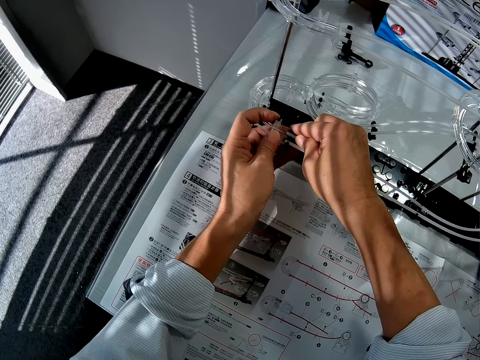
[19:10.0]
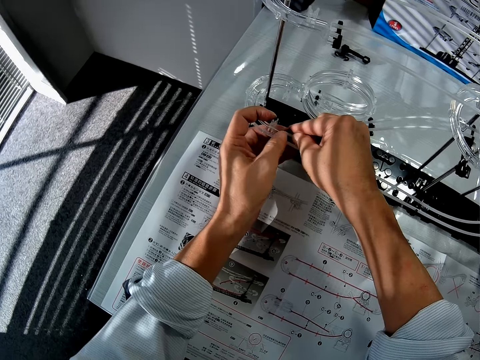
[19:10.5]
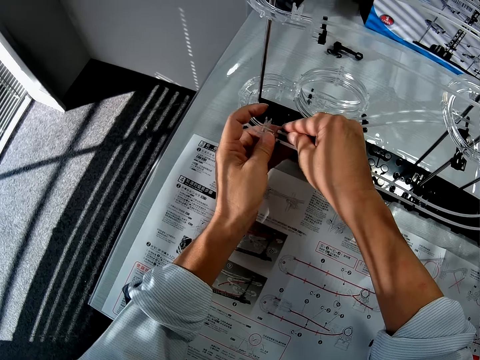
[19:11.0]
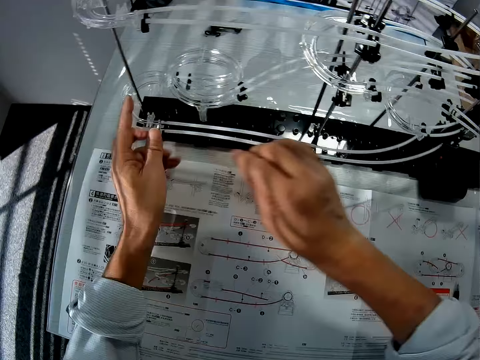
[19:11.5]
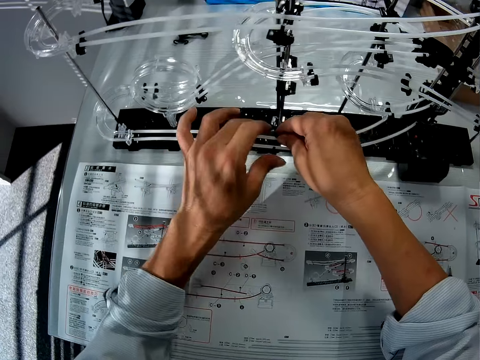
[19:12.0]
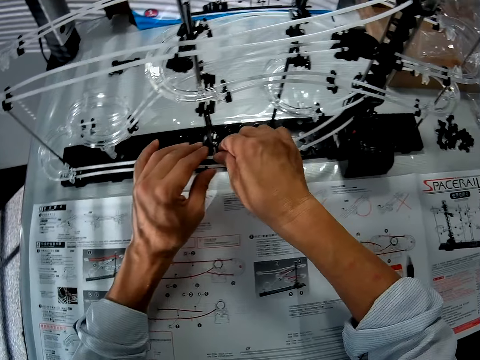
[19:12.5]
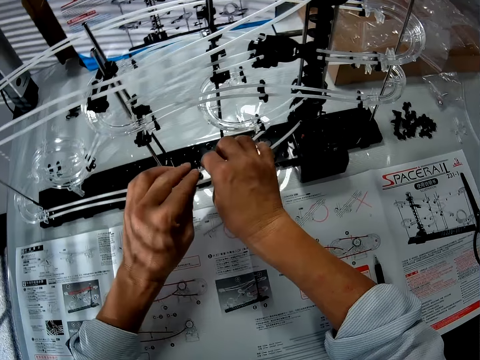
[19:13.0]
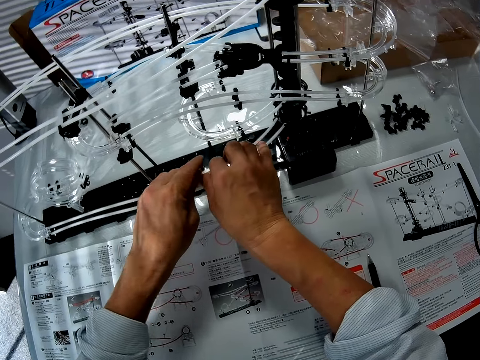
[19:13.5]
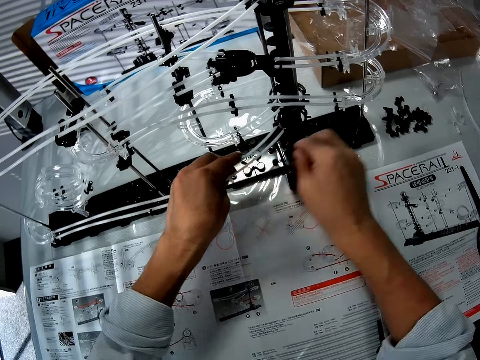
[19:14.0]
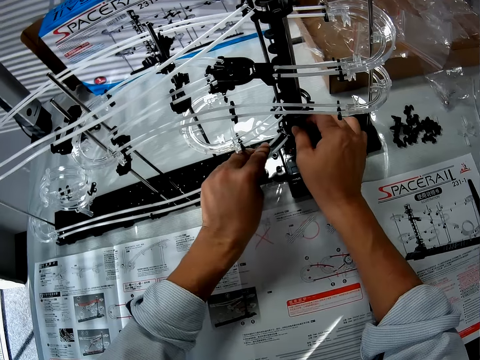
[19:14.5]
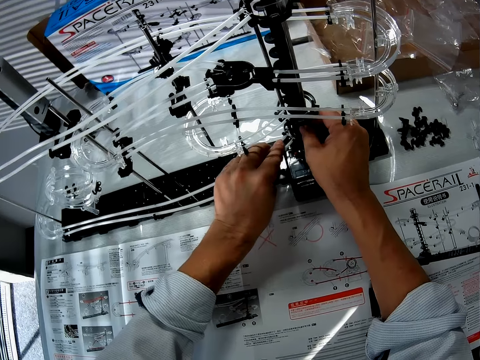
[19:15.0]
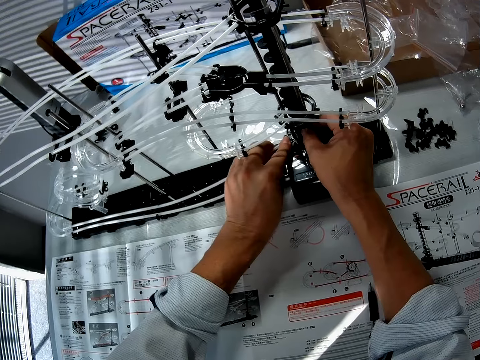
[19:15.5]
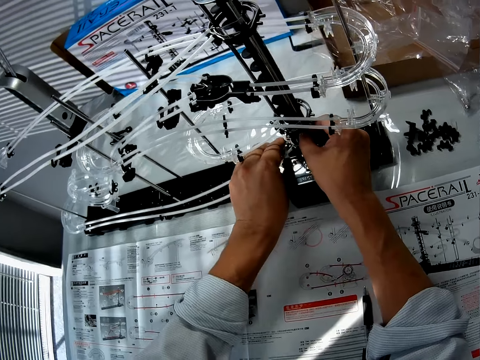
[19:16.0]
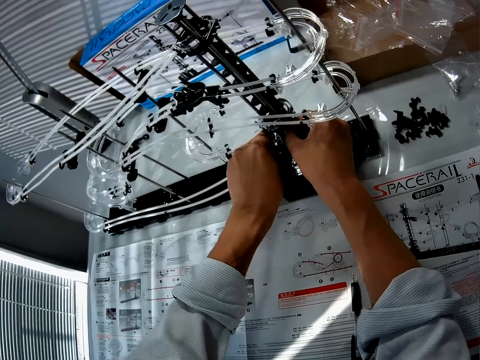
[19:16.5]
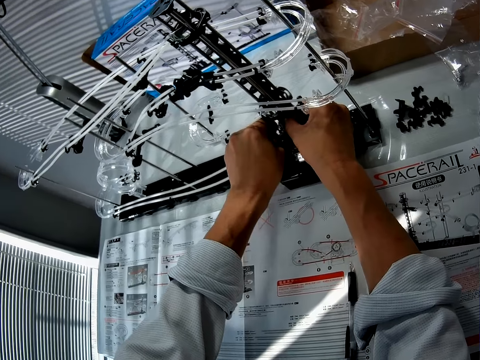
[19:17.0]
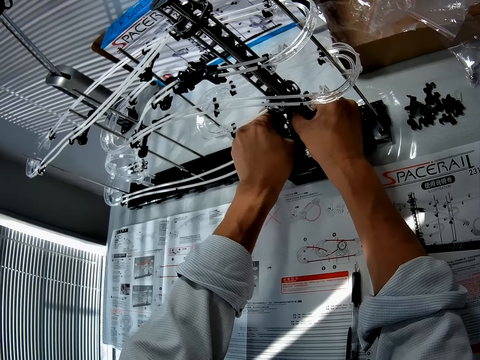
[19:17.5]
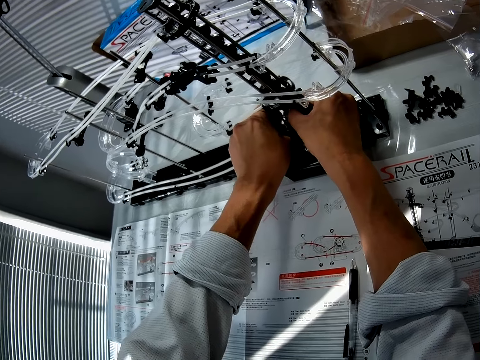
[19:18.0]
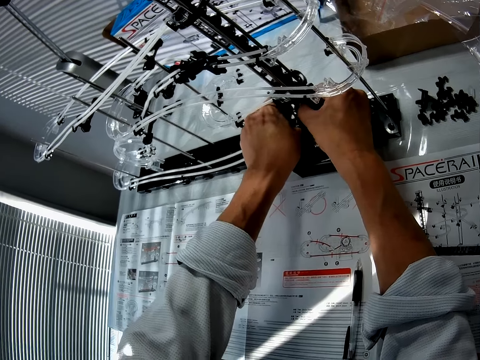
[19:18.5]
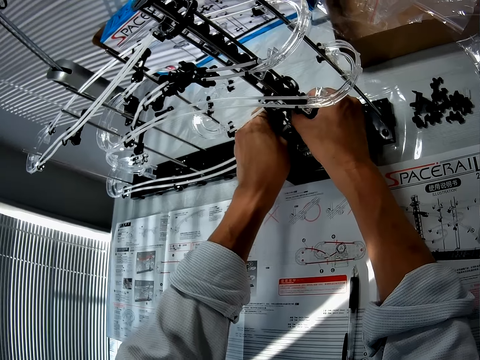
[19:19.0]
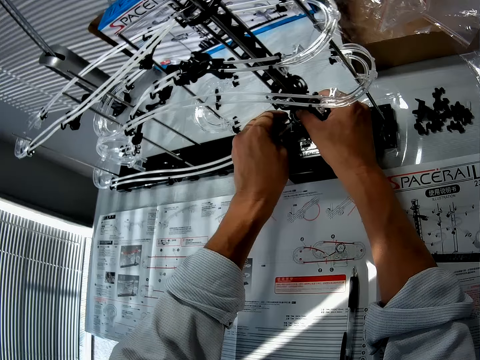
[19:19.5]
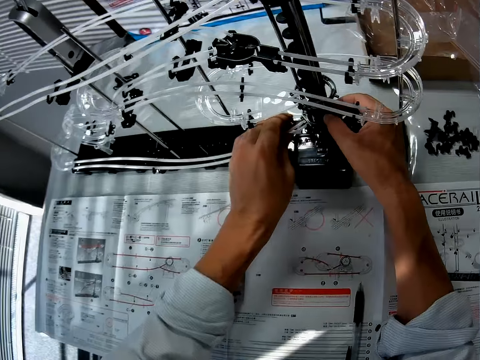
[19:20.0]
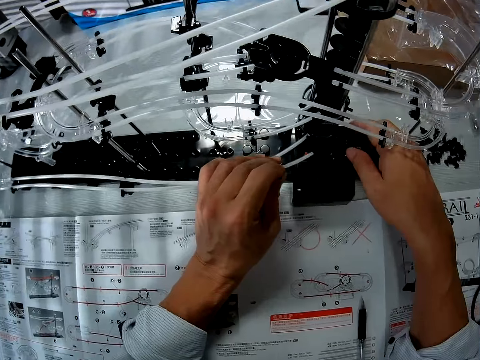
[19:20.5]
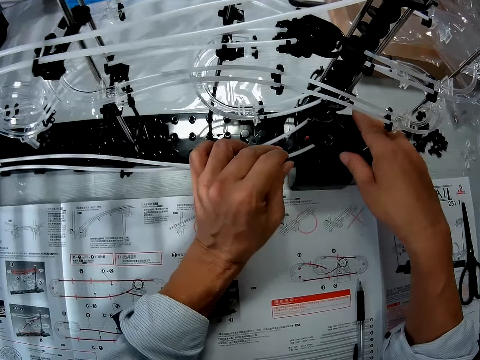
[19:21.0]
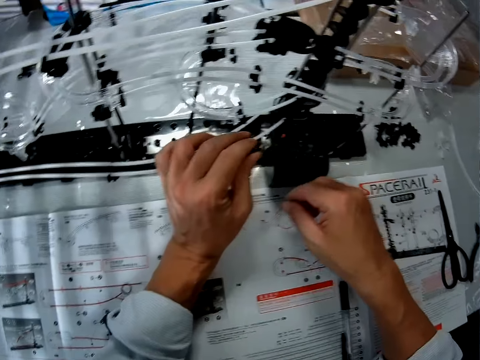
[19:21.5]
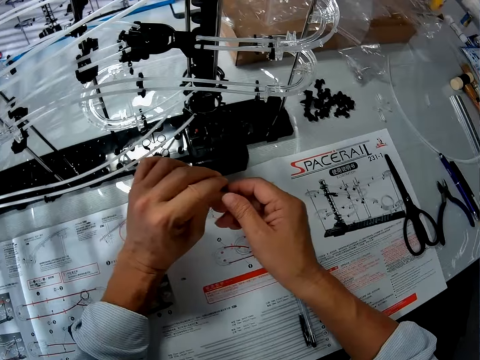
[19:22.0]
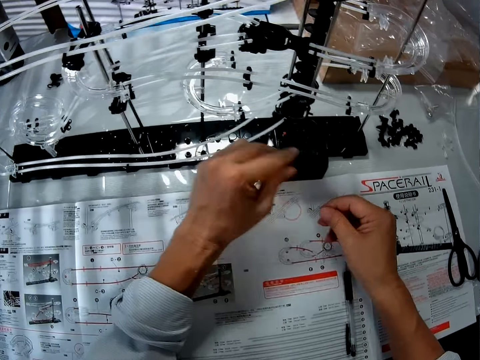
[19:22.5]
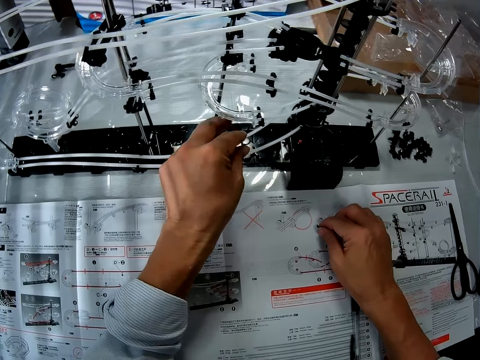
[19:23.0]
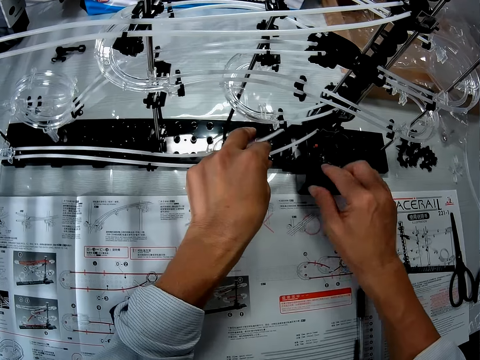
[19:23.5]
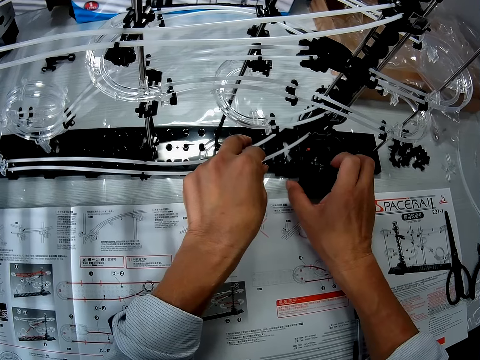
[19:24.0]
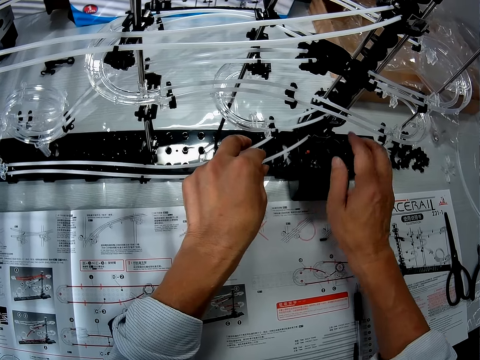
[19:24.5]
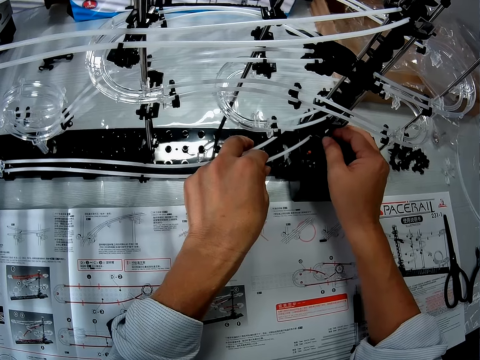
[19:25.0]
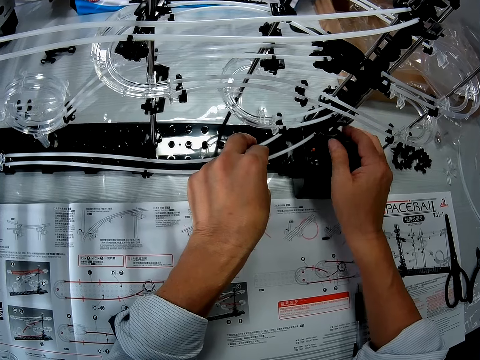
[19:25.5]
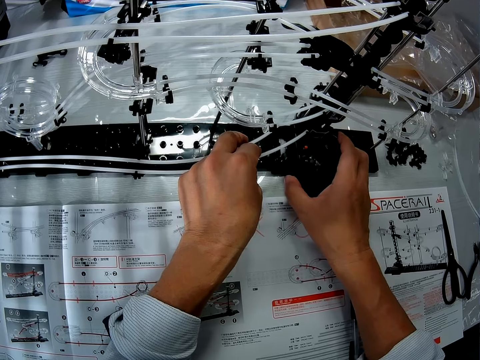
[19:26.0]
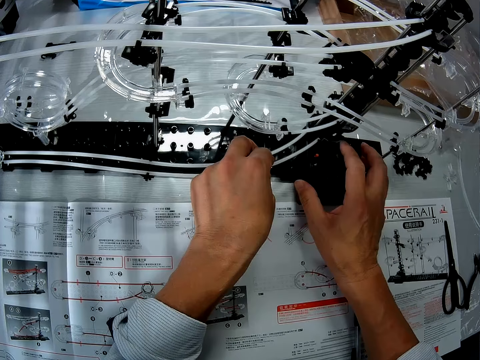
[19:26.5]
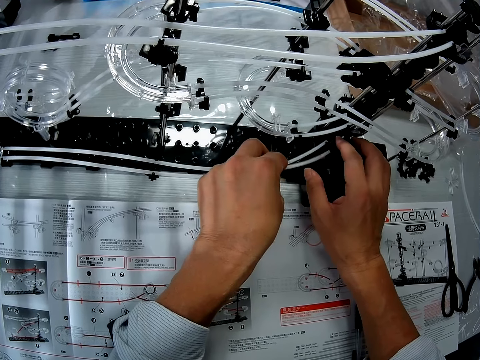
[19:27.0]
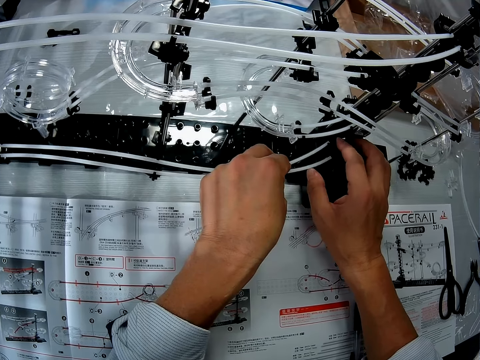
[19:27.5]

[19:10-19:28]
The camera wearer pulls out the pipe craft from the space rail craft. They pull out the plastic craft of the space rail craft. They hold the plastic craft. They put the plastic craft on the manual paper. They hold the space rail craft.

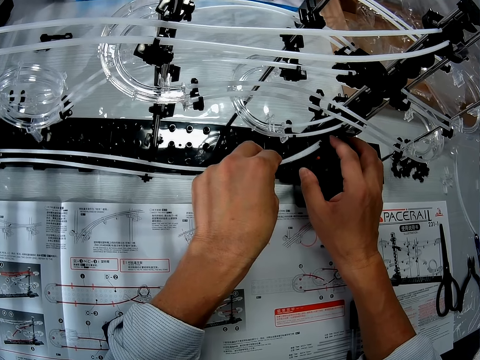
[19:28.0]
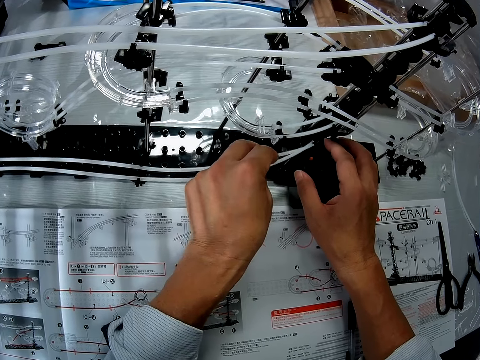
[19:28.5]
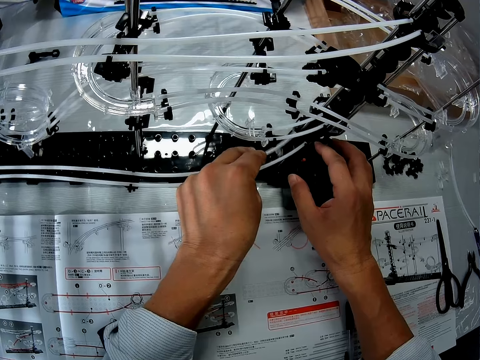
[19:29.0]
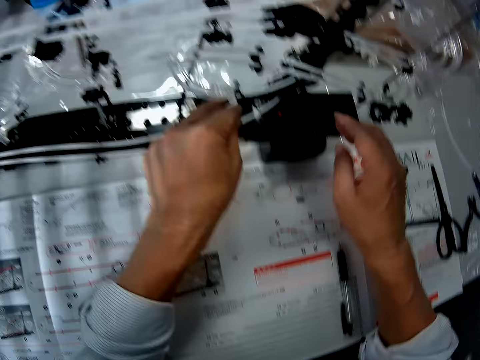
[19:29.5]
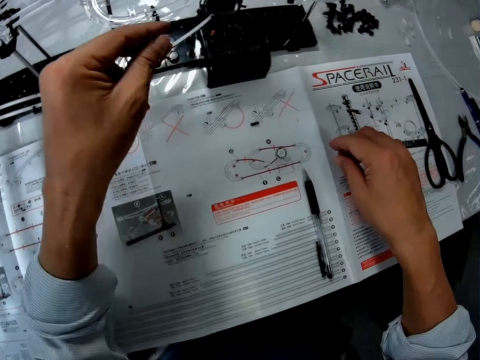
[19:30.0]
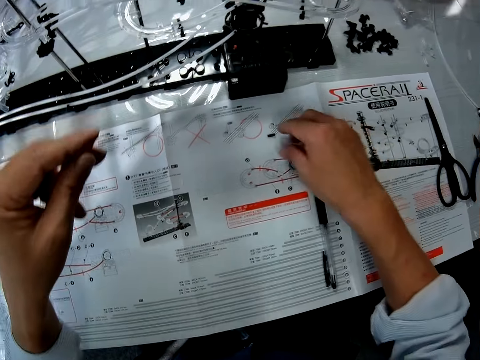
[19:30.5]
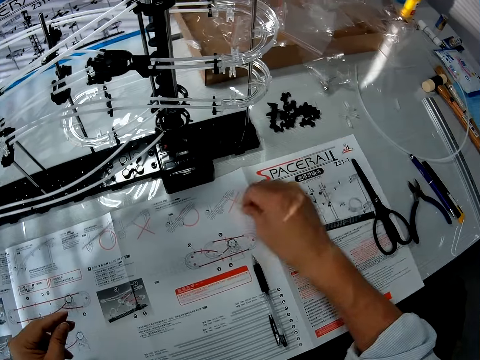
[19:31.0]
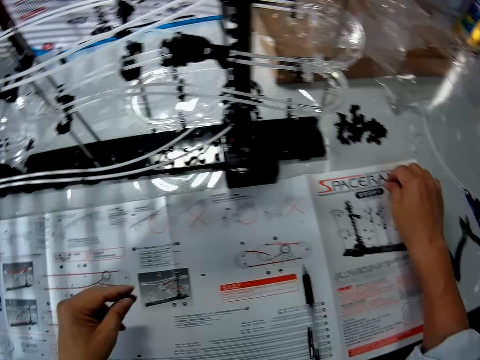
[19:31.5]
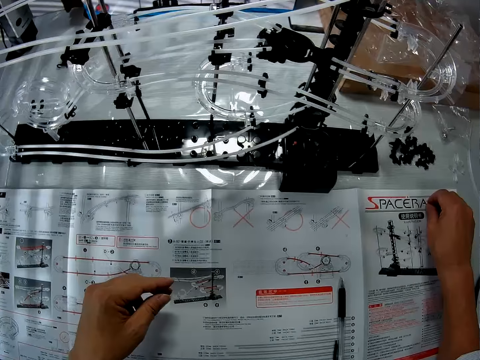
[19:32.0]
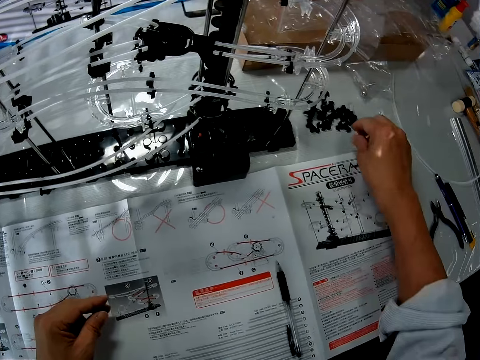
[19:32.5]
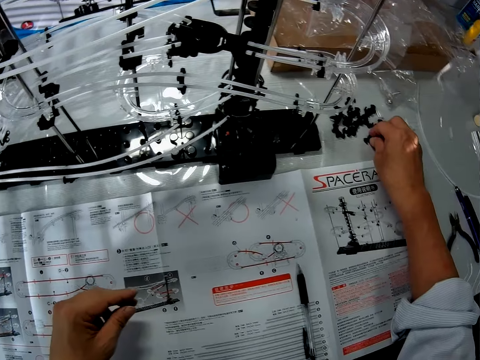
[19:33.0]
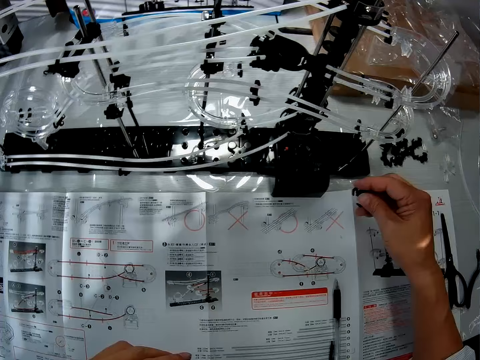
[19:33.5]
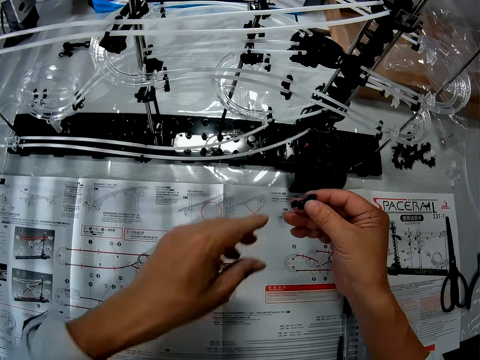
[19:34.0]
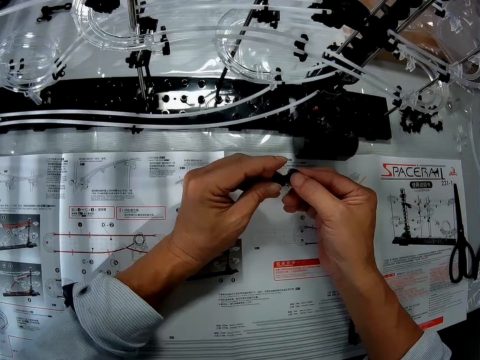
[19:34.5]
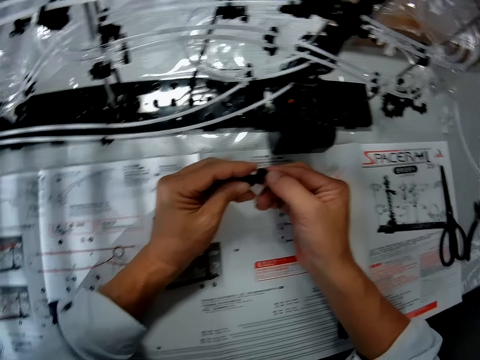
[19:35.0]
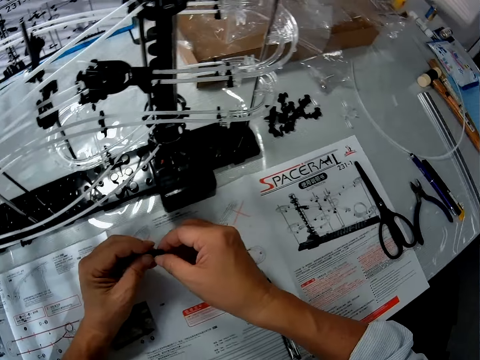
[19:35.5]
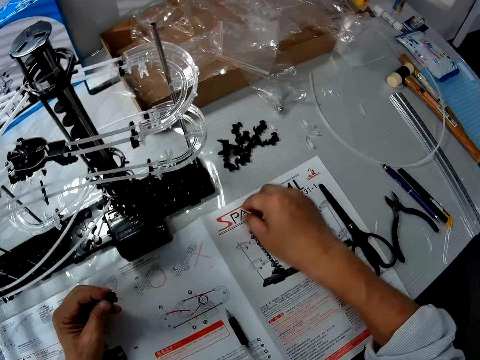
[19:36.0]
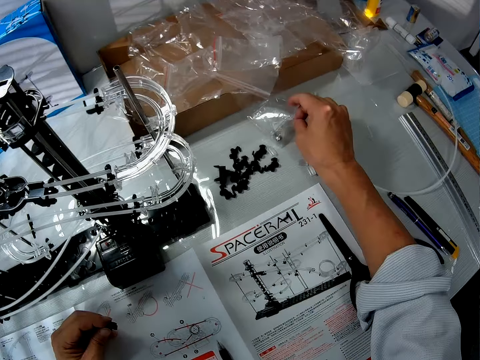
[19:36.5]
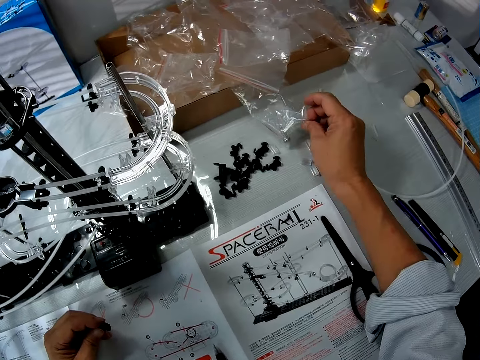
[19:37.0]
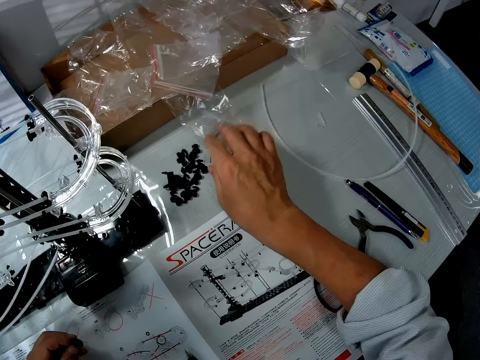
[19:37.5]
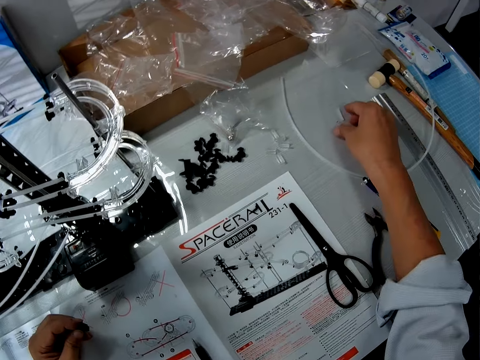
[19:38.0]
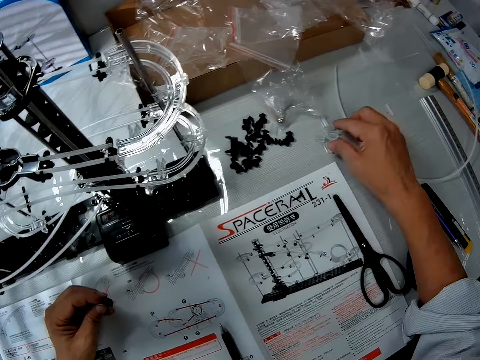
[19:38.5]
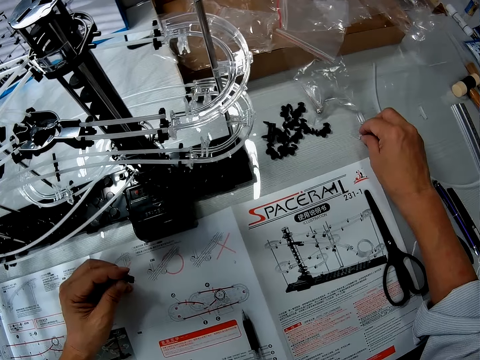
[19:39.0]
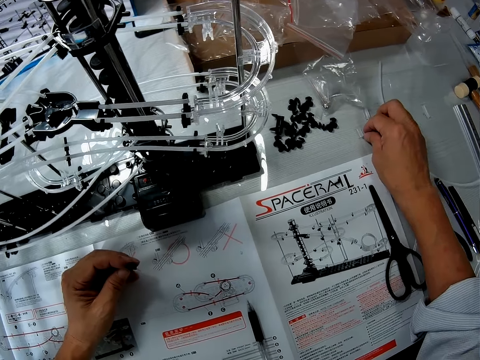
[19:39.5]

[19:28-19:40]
The camera wearer removes the hands from the space rail craft. They pick up the plastic craft from the manual paper. They stare at the manual paper. They put the plastic craft on the table. They pick up the plastic craft on the table. They hold the plastic craft. They hold the nylon paper. They touch the nylon. They remove the hand from the nylon paper.
